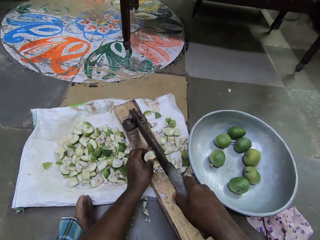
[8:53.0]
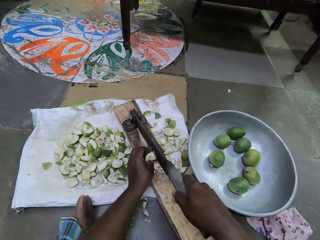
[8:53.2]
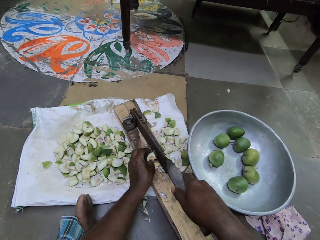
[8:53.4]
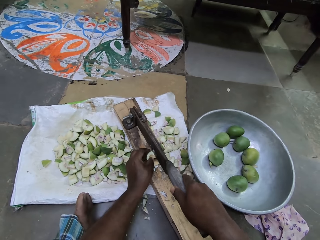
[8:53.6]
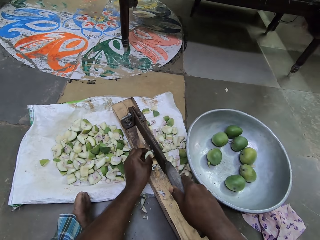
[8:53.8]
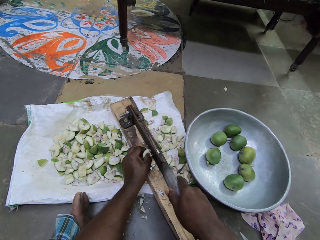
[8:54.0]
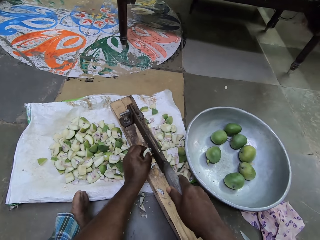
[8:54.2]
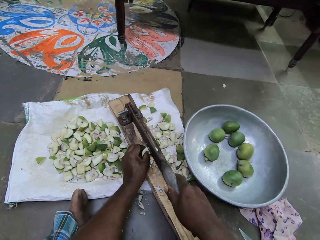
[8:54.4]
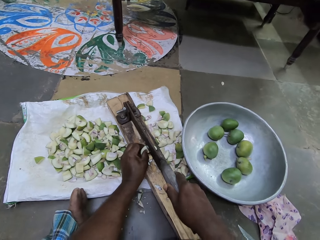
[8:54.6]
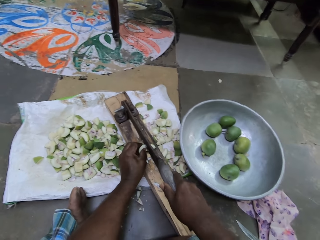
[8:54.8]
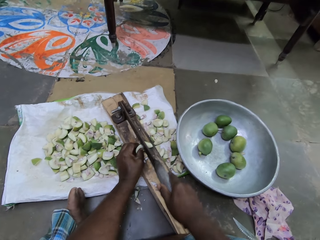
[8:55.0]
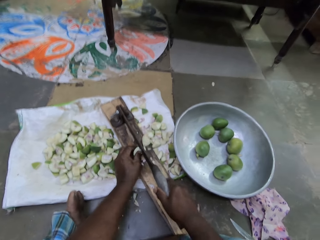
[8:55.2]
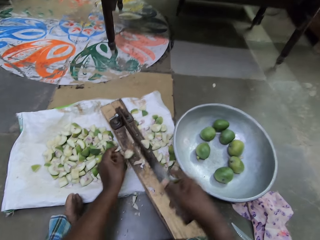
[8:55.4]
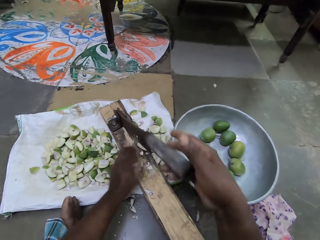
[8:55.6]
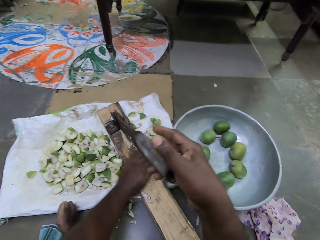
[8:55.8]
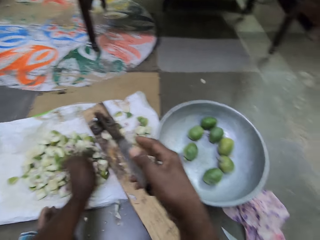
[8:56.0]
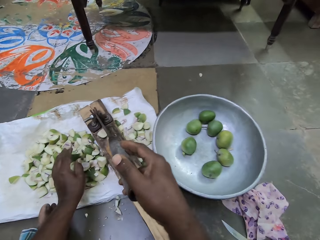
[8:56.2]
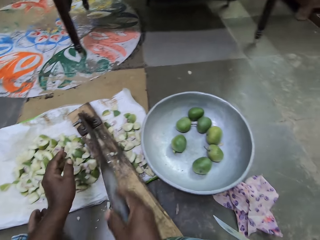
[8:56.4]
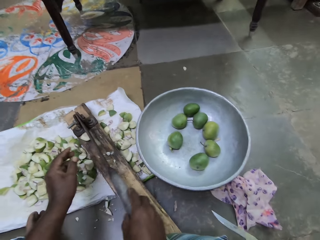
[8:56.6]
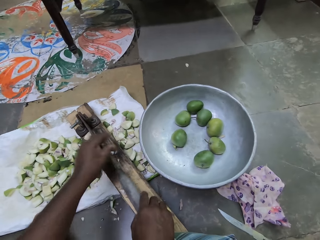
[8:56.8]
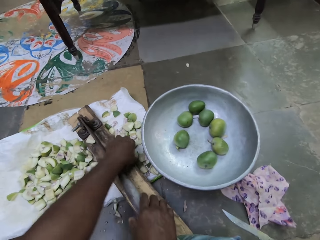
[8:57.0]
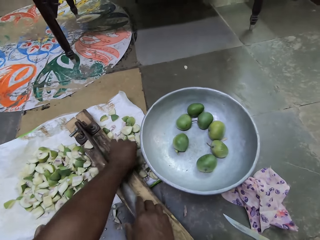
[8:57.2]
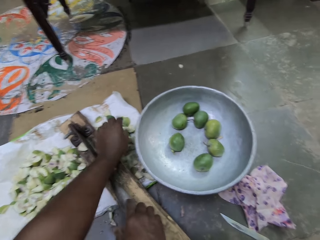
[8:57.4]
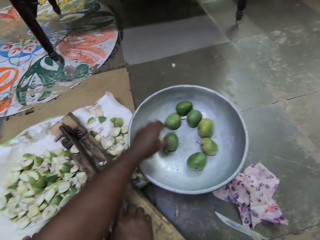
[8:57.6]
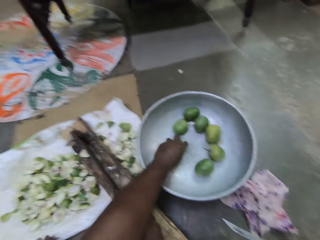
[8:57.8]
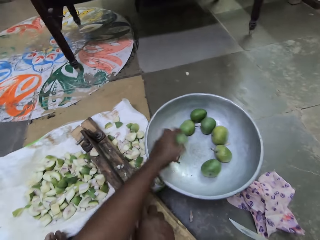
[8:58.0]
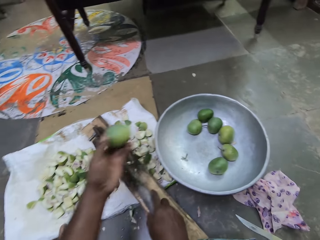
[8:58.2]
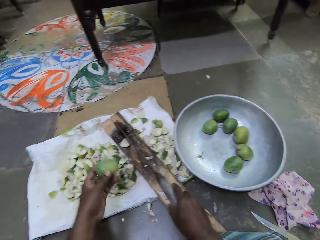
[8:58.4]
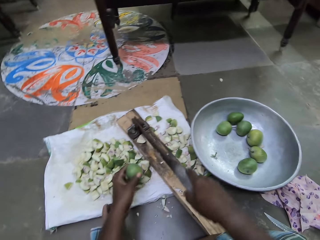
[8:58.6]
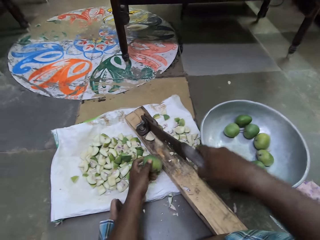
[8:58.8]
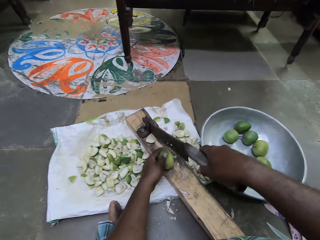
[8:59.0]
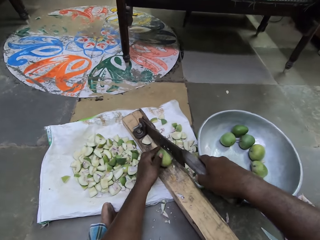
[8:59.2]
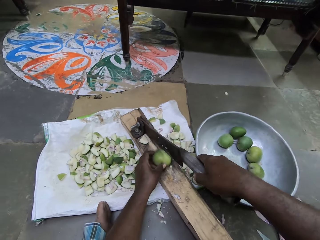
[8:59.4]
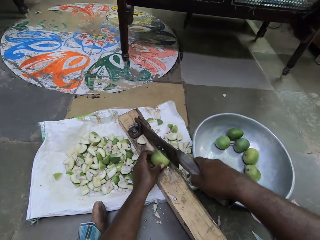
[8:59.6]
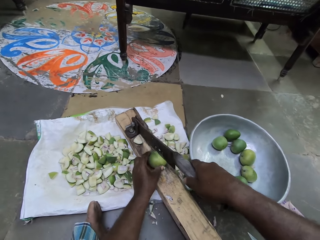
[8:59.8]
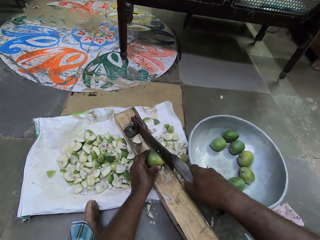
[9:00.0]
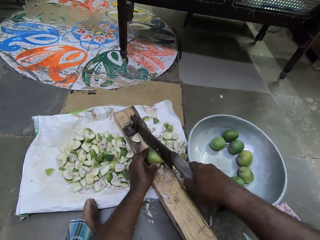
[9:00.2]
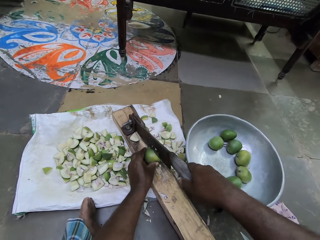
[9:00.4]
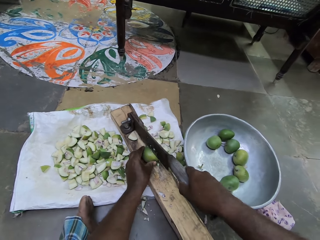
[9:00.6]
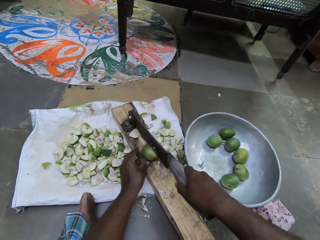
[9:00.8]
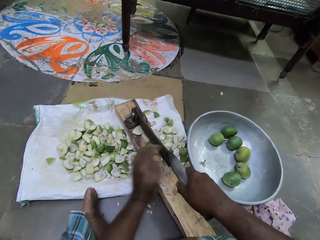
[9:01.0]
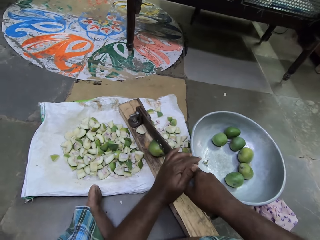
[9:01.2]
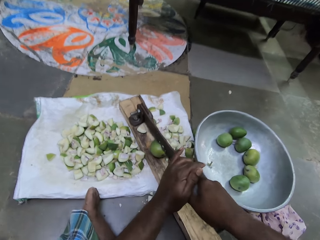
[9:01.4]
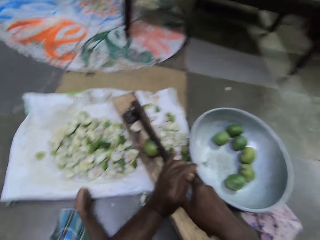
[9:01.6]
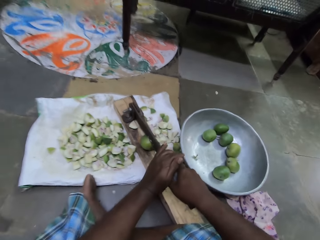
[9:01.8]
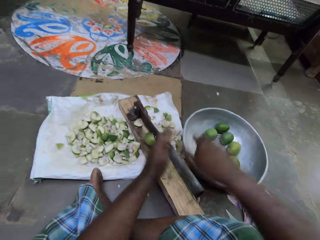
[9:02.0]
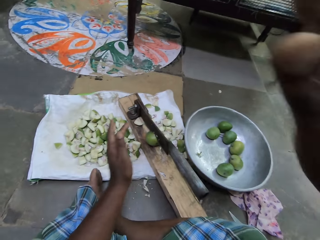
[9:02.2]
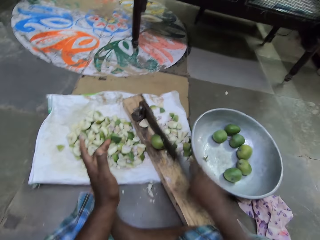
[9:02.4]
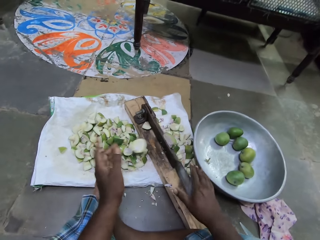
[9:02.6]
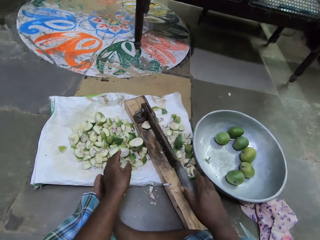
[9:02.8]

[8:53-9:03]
The camera wearer cuts the piece of the mango on the fruit cutter with his right hand. He drops the piece of mango on the sack with his left hand. He sweeps the piece of mango on the fruit cutter with his left hand. He touches pieces of mango on the sack with his left hand. He picks a mango from the pan with his left hand. He lifts the handle of the fruit cutter with his right hand. He places the mango on the fruit cutter with his left hand. He presses the handle of the fruit cutter with his hands. He cuts the piece of the mango on the fruit cutter with his right hand.

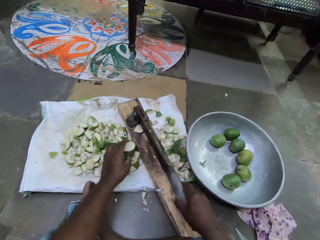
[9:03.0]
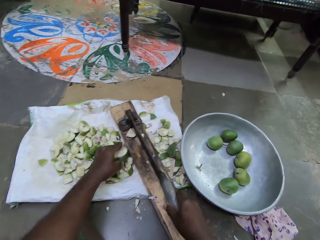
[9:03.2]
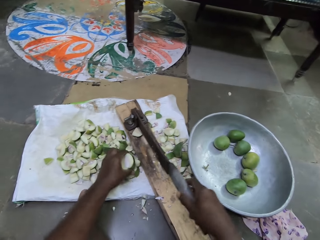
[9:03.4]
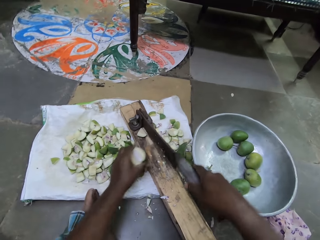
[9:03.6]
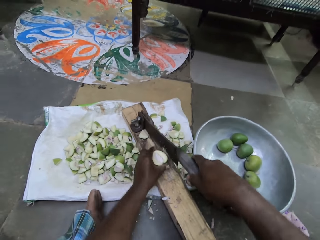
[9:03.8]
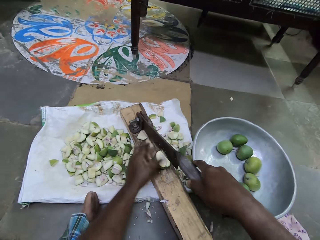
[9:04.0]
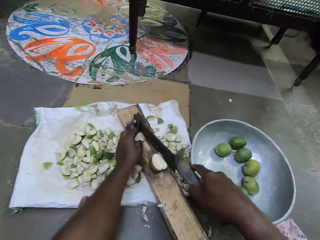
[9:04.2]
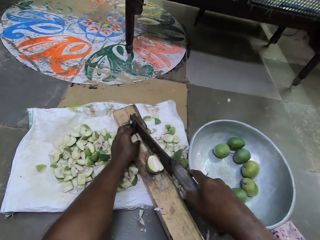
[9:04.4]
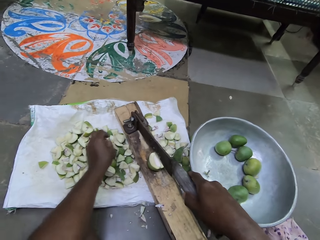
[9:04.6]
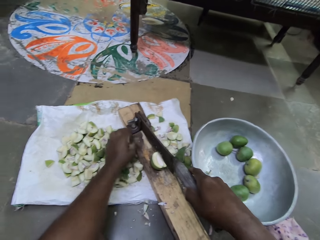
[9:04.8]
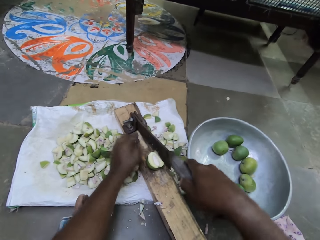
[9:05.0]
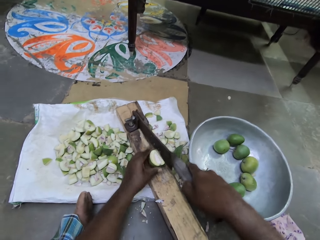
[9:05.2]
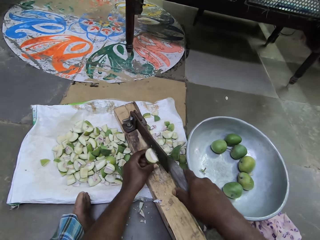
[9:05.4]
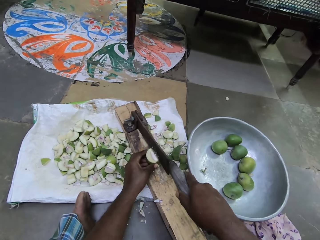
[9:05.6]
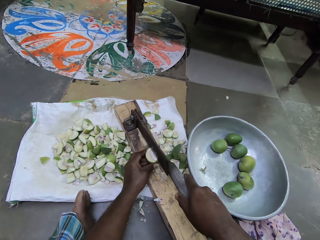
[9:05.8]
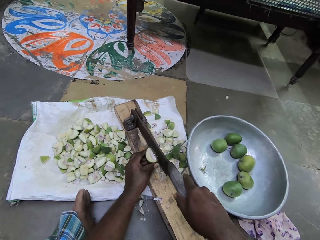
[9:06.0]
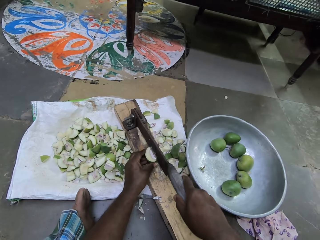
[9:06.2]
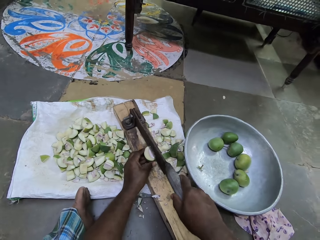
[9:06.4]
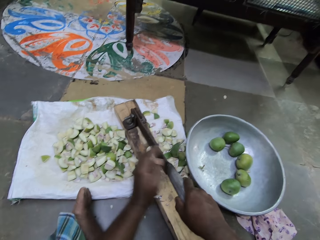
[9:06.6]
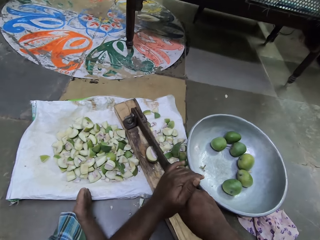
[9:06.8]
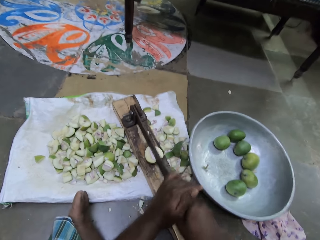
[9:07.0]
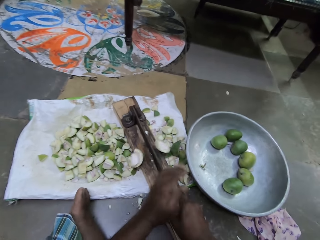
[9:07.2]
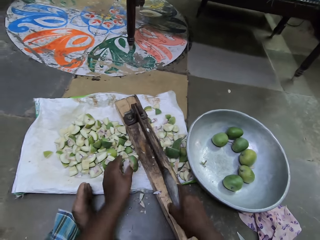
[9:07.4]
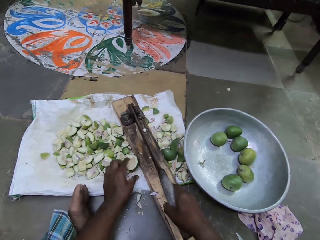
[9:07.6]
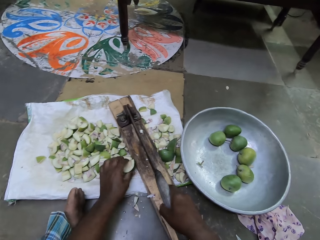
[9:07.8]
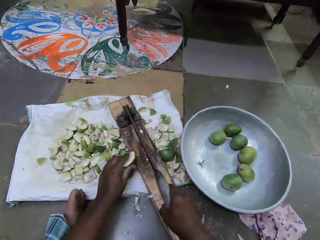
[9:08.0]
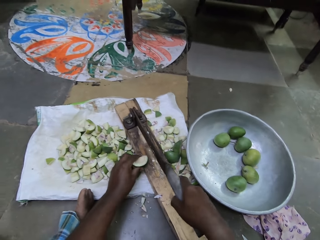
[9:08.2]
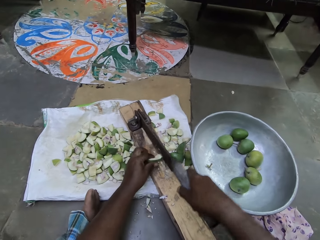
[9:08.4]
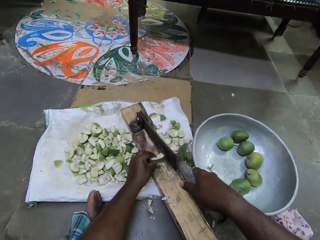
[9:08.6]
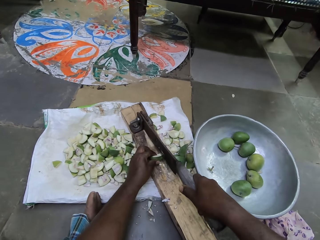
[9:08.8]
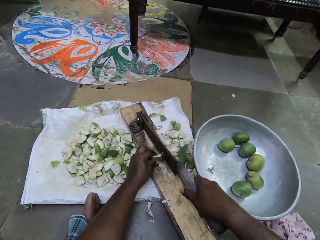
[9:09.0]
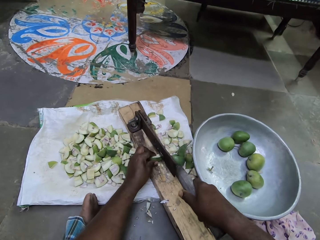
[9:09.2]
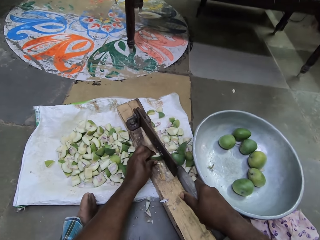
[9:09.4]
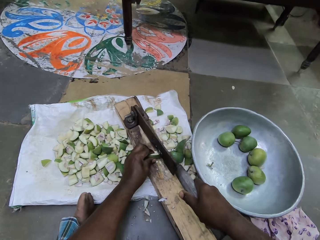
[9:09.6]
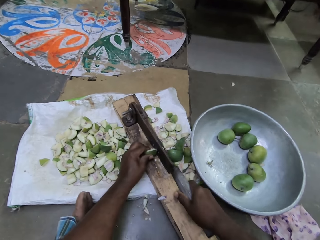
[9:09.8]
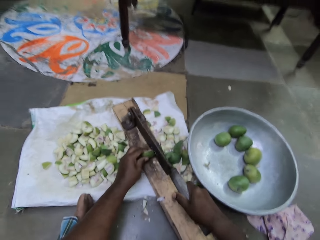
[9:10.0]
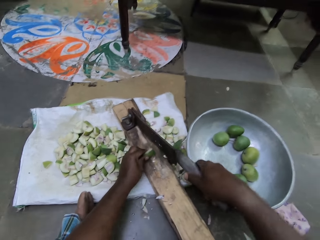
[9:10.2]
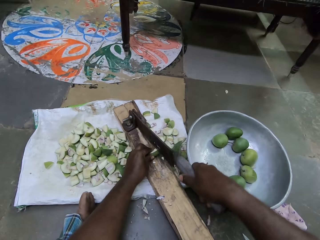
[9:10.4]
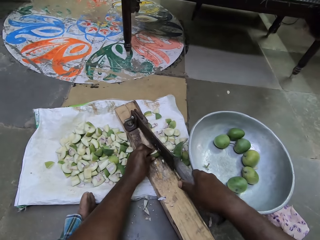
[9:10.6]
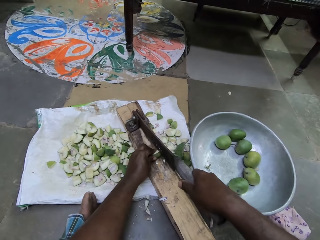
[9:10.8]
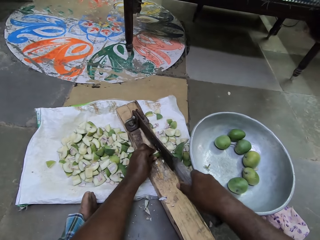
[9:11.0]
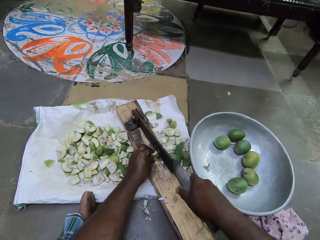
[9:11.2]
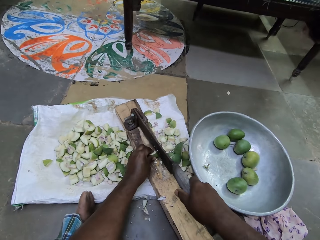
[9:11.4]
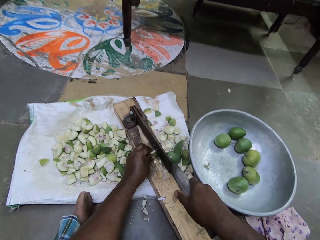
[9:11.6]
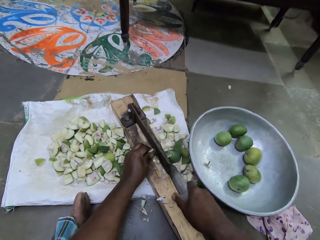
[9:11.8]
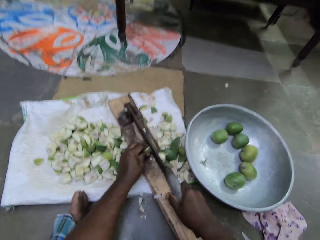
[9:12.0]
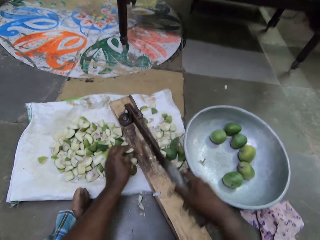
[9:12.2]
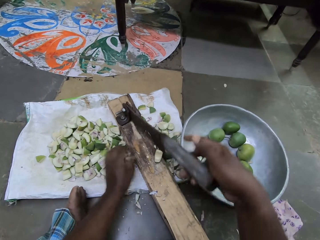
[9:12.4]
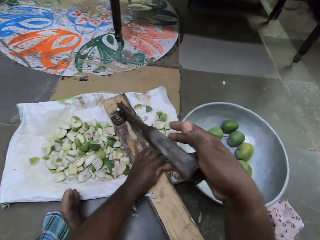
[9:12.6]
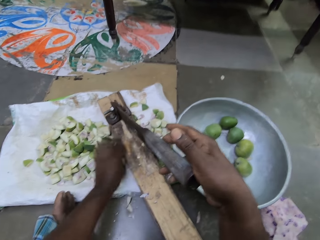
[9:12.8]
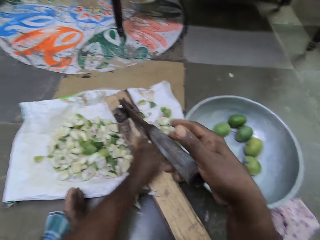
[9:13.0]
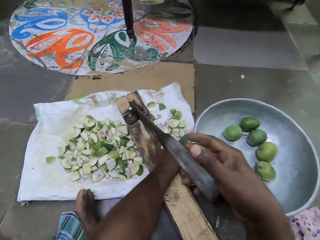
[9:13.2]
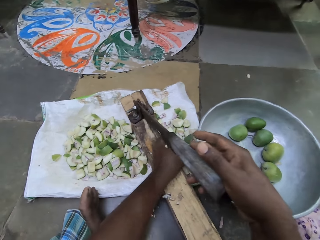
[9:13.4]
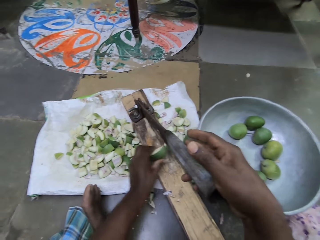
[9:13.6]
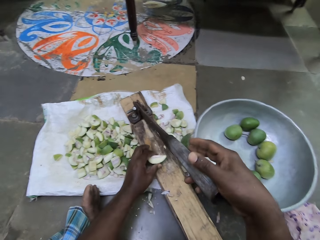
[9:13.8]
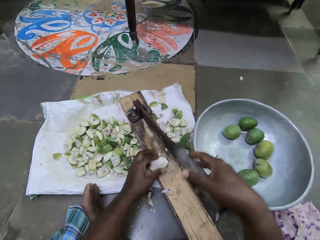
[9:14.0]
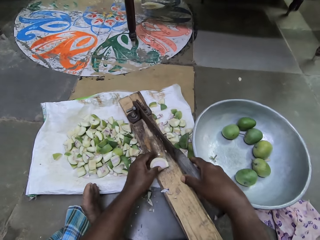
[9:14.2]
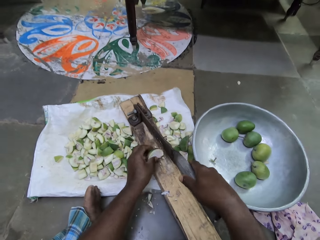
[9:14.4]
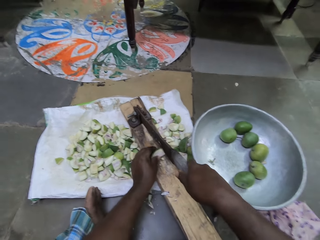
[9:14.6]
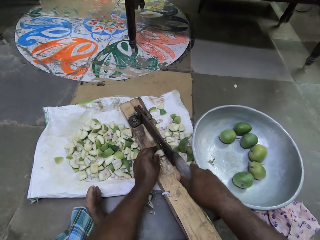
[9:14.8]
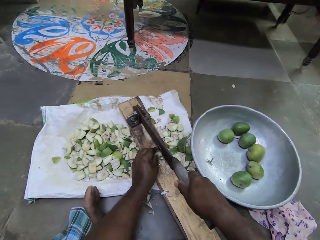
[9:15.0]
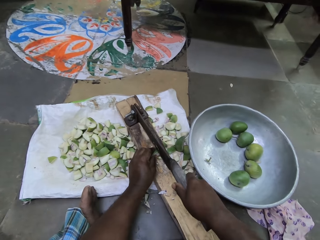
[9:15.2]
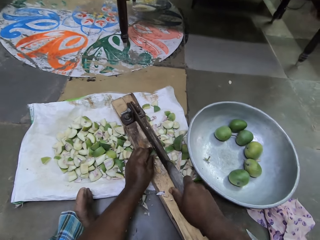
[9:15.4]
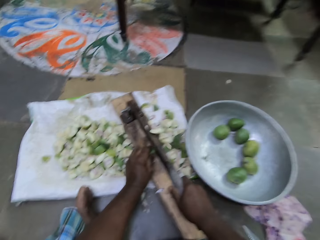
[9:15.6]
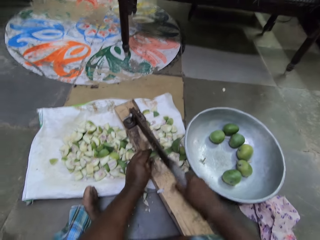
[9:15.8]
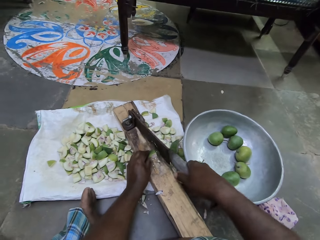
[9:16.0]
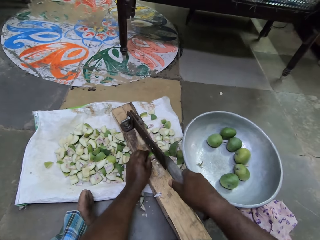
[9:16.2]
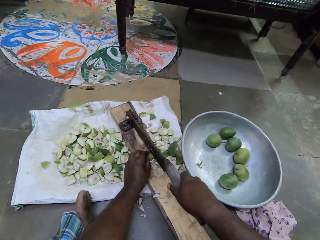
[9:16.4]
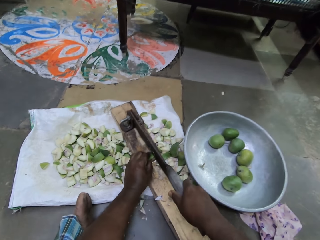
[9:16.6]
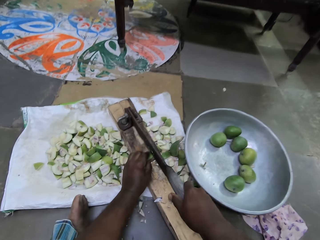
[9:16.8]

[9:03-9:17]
The camera wearer picks a piece of the mango from the sack with his left hand. He places the mango on the fruit cutter with his left hand. He removes a piece of mango from the fruit cutter with his right hand. He adjusts the piece of mango on the fruit cutter with his left hand. He cuts the piece of the mango on the fruit cutter with his hands. He picks a piece of the mango from the sack with his left hand. He places the piece of mango on the fruit cutter with his left hand. He cuts the piece of the mango on the fruit cutter with his right hand. He adjusts the piece of mango on the fruit cutter with his left hand. He does so again. He drops the piece of mango on the sack with his left hand. He sweeps the piece of mango on the fruit cutter with his left hand. He picks a piece of the mango from the sack with his left hand. He places the piece of mango on the fruit cutter with his left hand. He cuts the mango piece with a mango cutter.
